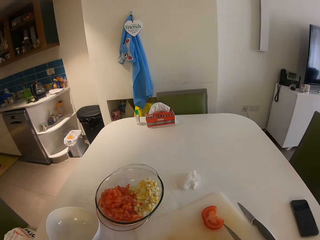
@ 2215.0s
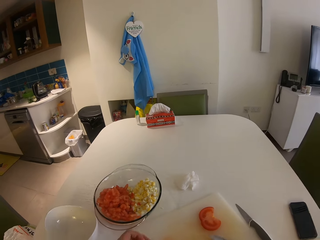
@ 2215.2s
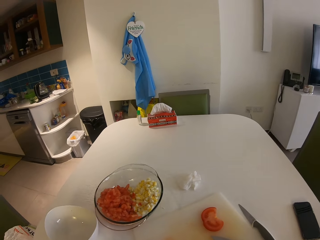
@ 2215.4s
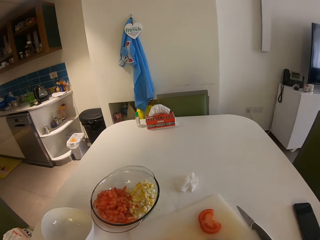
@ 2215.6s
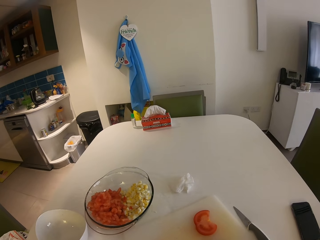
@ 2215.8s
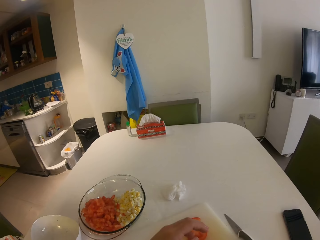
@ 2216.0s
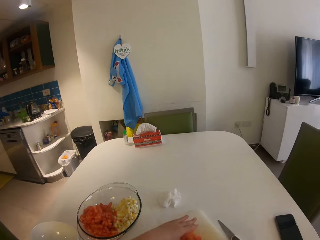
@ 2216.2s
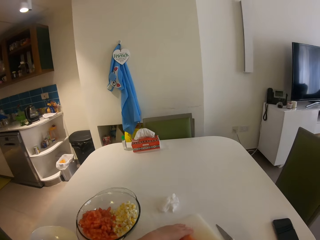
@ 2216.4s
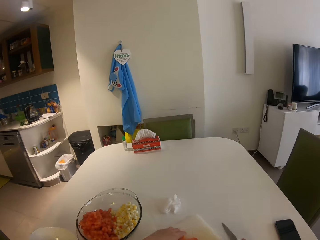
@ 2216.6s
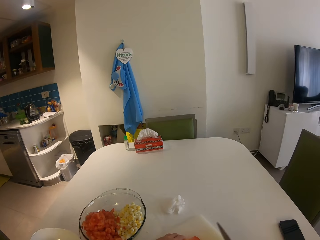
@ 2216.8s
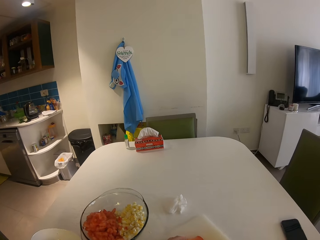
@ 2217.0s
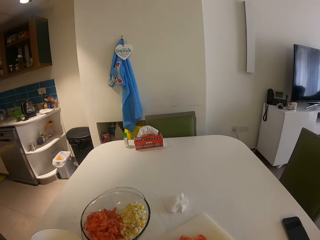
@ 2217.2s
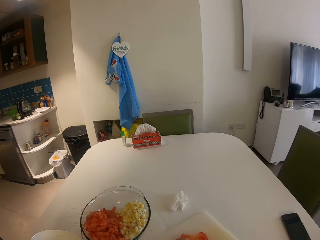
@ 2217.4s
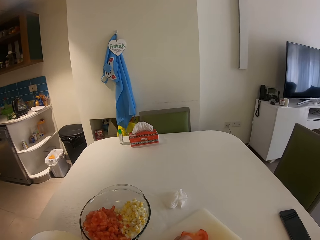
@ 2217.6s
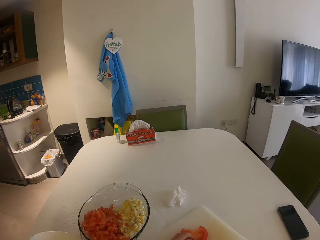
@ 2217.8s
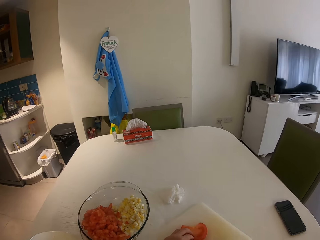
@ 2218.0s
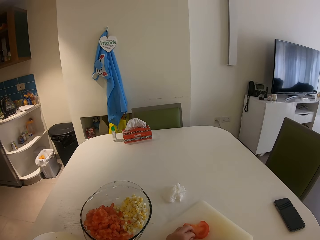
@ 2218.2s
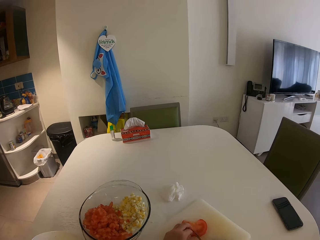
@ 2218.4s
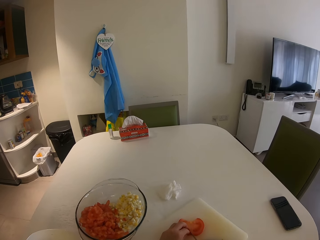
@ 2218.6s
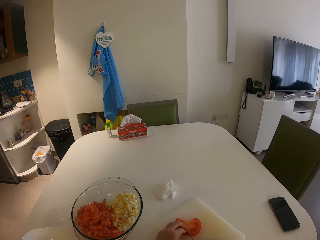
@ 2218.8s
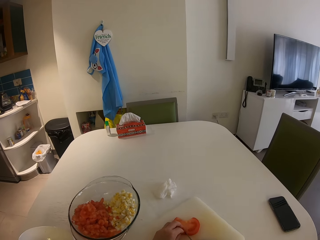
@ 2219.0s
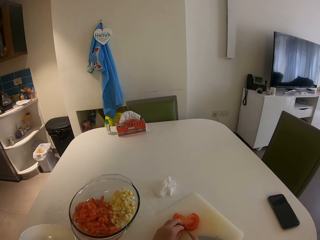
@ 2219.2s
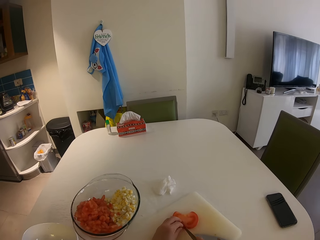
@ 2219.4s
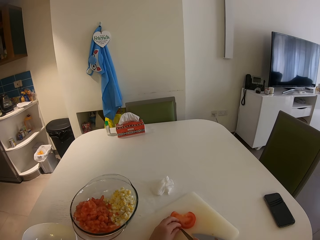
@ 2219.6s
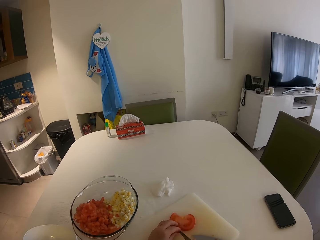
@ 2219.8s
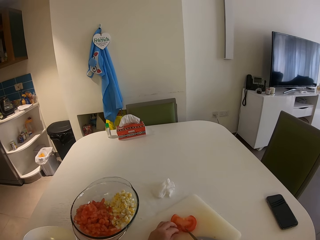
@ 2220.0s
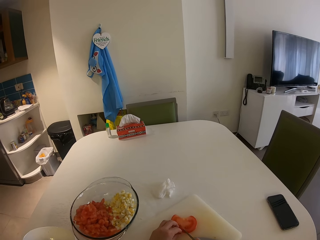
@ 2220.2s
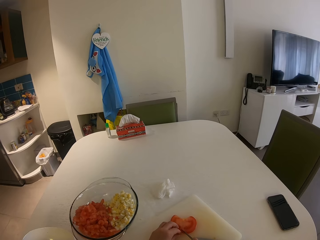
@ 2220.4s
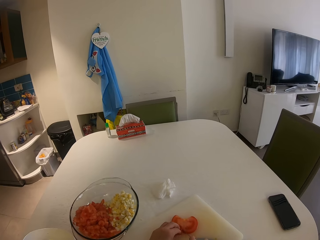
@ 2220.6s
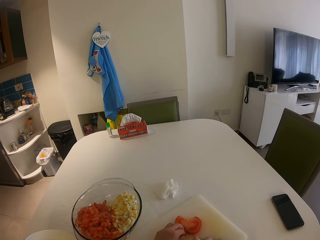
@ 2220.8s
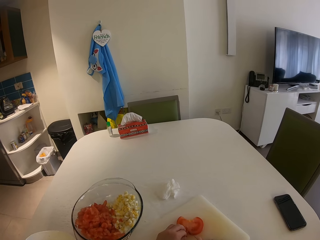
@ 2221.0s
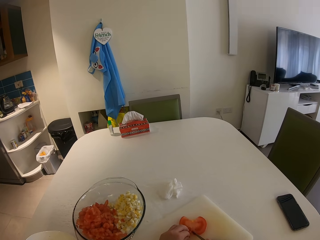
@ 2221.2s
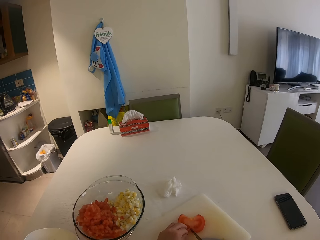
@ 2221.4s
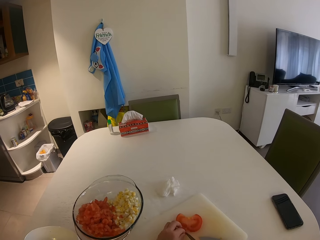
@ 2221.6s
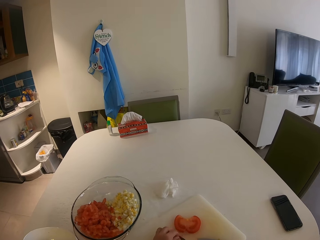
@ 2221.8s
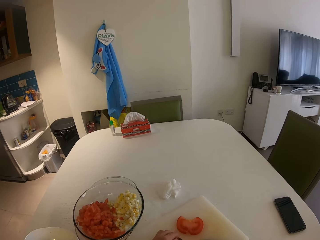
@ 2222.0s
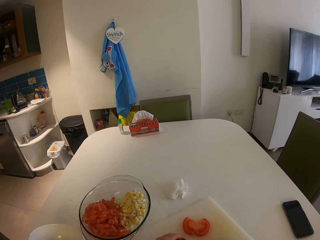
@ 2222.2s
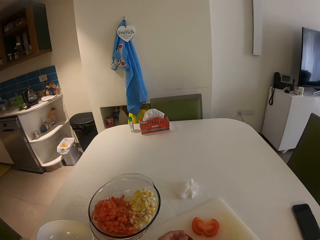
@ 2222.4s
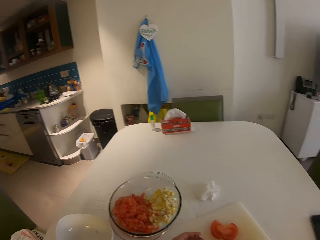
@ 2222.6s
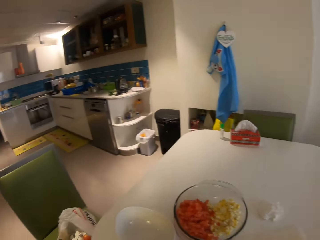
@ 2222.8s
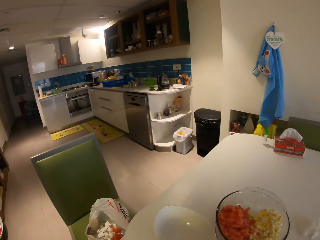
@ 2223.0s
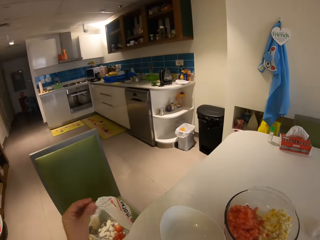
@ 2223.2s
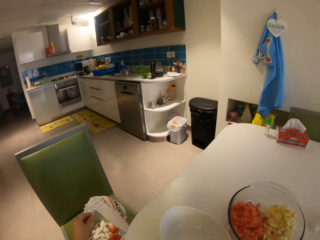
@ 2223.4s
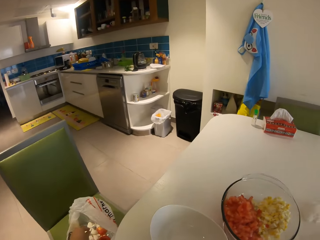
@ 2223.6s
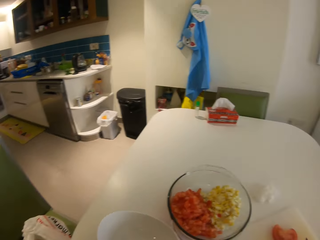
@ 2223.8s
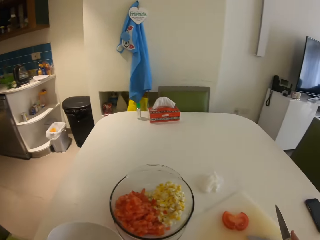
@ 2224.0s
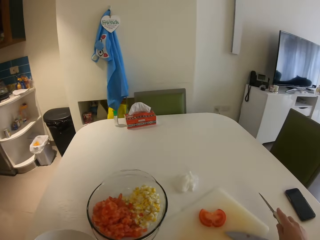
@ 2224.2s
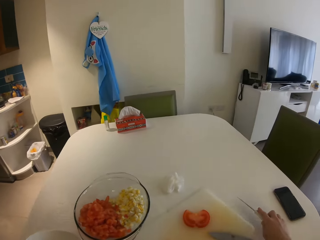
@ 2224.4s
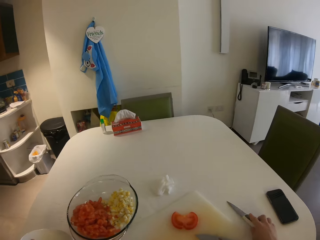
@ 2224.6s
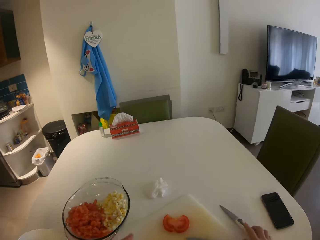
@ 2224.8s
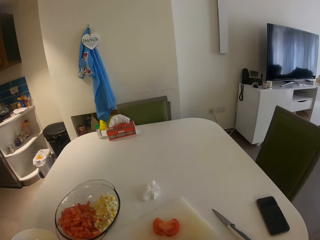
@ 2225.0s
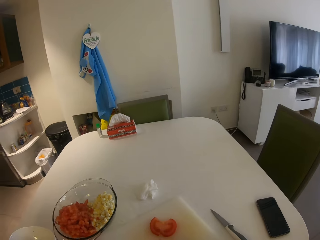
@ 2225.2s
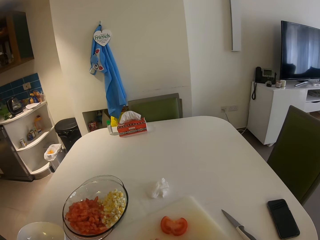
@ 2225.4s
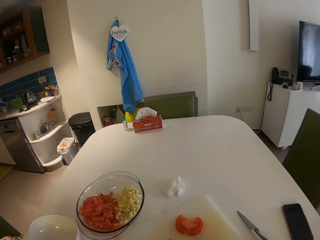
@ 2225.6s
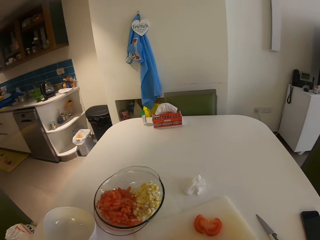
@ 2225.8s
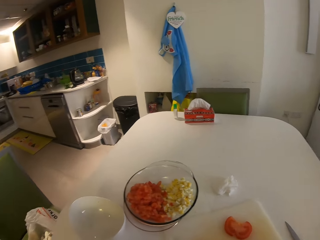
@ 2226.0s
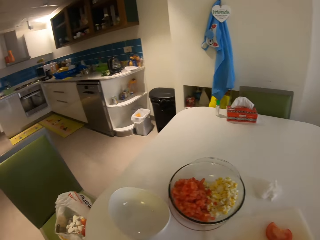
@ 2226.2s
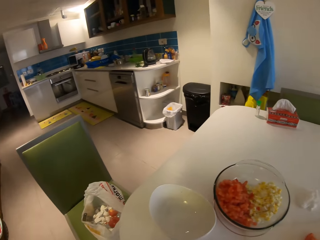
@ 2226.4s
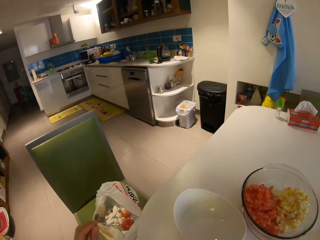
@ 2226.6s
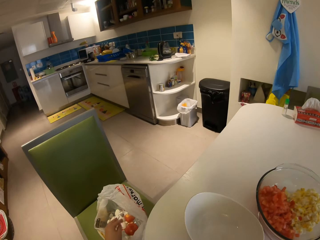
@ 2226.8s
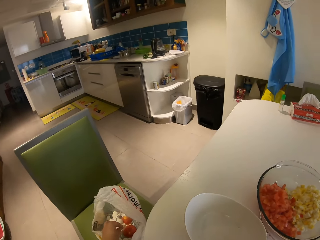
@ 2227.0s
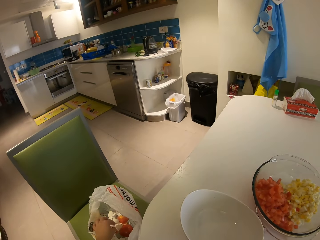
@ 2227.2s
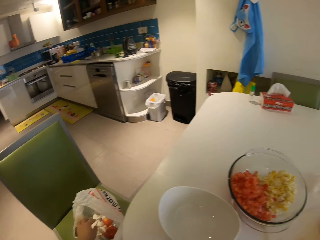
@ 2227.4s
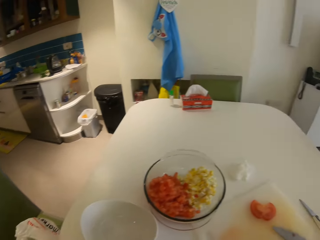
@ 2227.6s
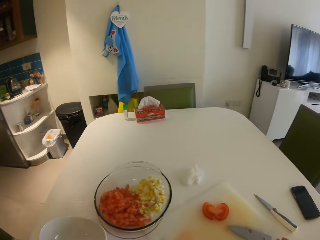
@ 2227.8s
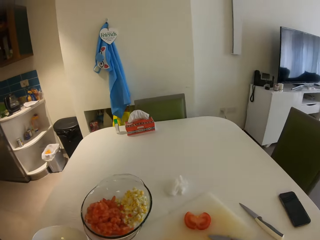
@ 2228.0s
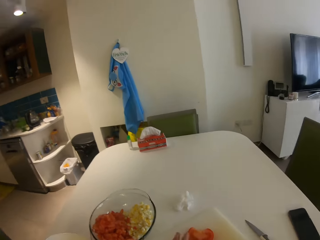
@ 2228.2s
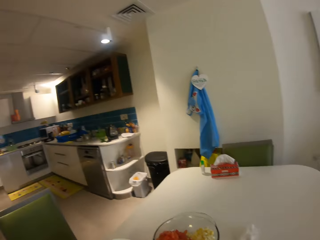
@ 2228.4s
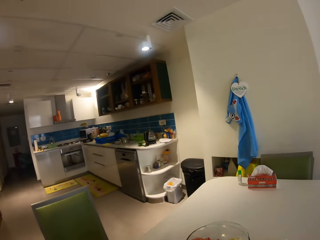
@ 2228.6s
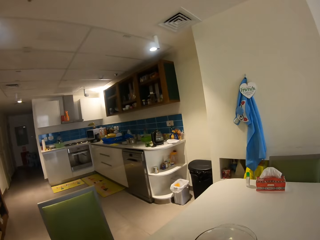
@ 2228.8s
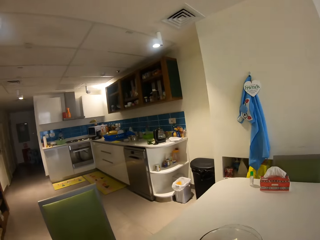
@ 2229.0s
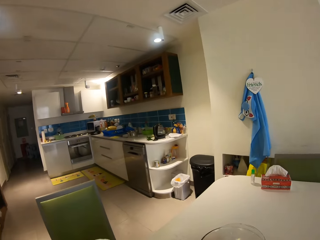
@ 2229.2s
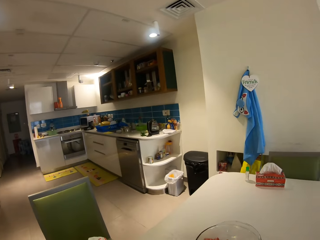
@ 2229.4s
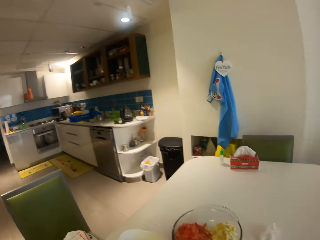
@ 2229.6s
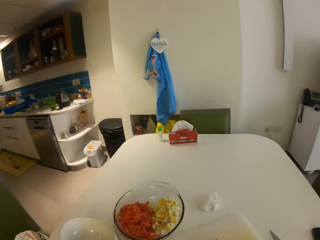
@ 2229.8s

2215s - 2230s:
The camera wearer pulls back both hands. She slices a tomato on a chopping board with a knife in her right hand. She drops the tomato in a nylon bag with her left hand. She lifts the left hand. She drops the knife in her right hand on the table. She pulls back the left hand. She looks around. She drops the tomato in the nylon bag with her left hand. She pulls back the left hand and looks around.

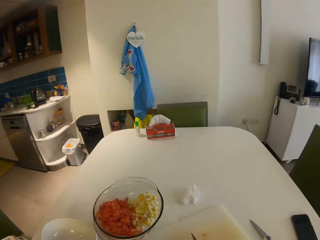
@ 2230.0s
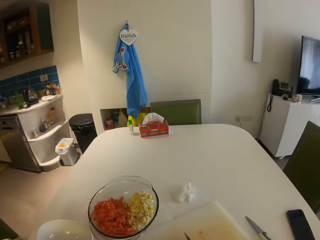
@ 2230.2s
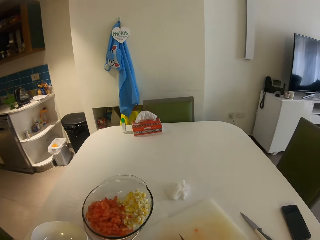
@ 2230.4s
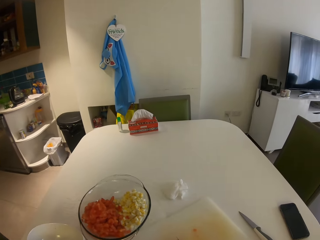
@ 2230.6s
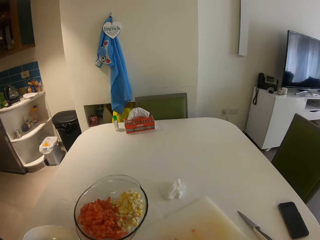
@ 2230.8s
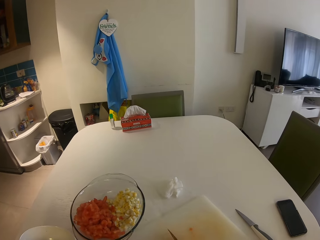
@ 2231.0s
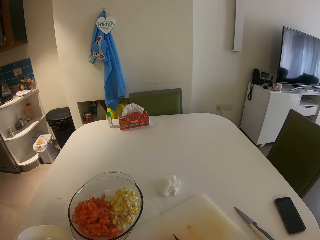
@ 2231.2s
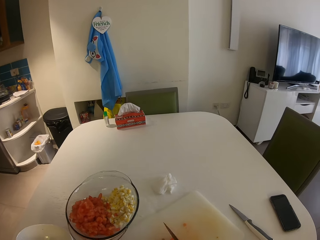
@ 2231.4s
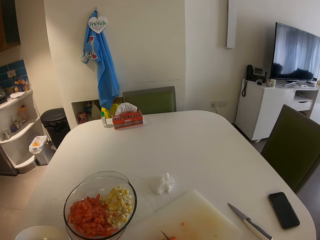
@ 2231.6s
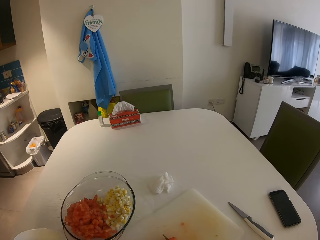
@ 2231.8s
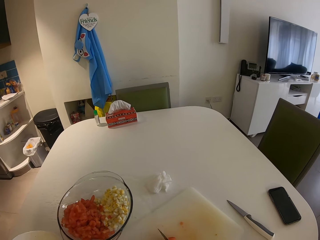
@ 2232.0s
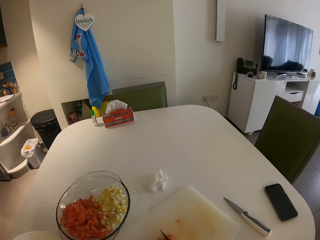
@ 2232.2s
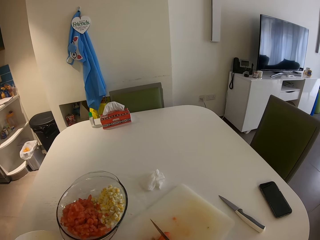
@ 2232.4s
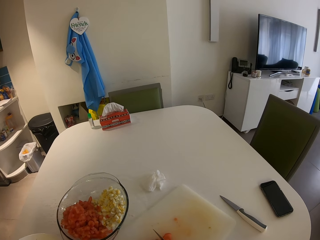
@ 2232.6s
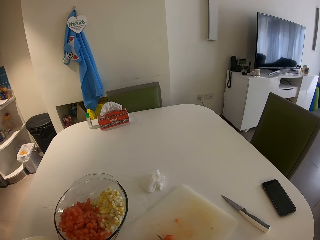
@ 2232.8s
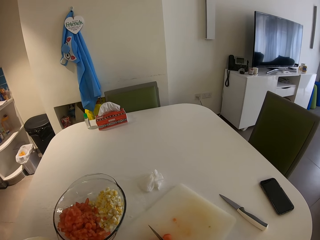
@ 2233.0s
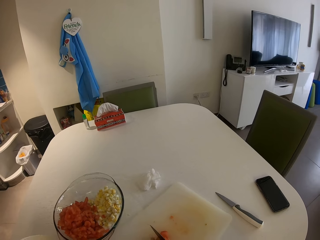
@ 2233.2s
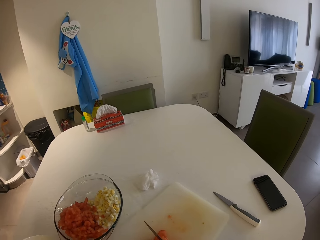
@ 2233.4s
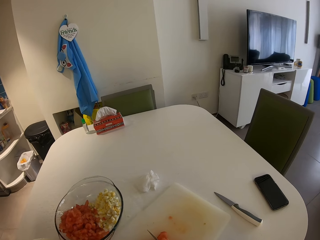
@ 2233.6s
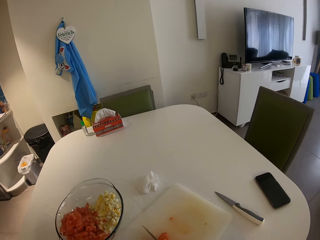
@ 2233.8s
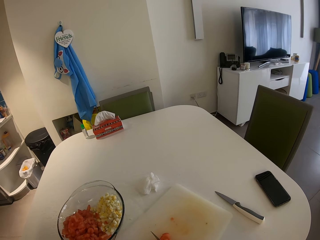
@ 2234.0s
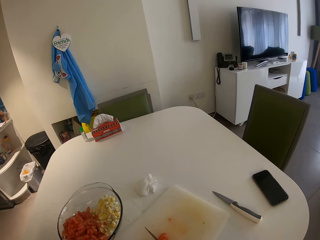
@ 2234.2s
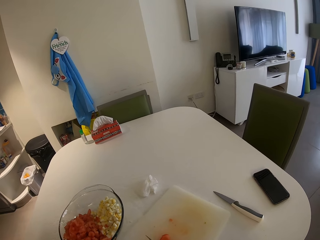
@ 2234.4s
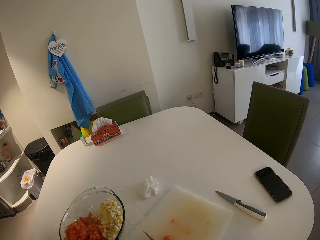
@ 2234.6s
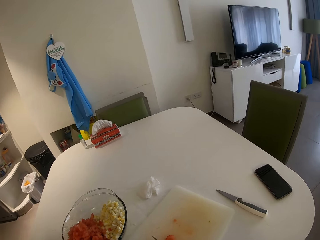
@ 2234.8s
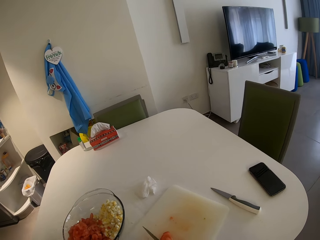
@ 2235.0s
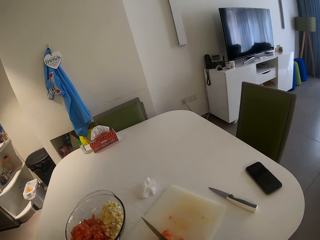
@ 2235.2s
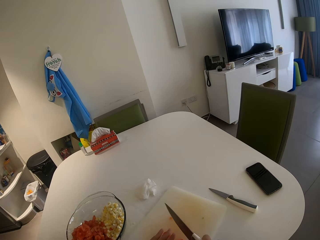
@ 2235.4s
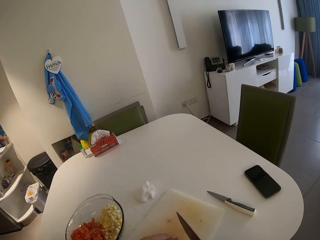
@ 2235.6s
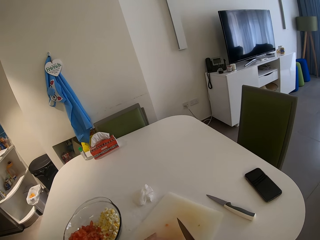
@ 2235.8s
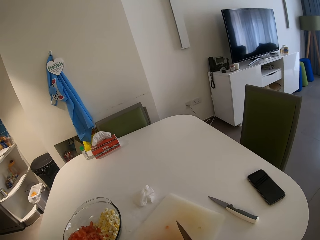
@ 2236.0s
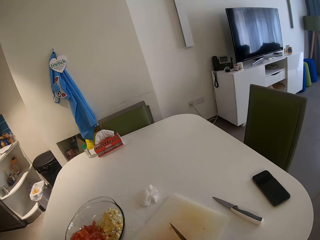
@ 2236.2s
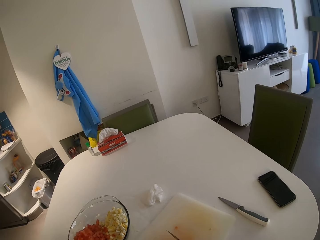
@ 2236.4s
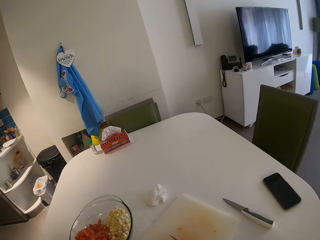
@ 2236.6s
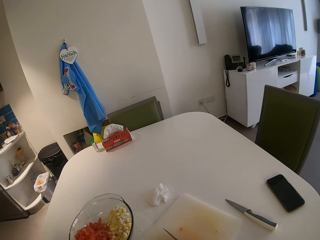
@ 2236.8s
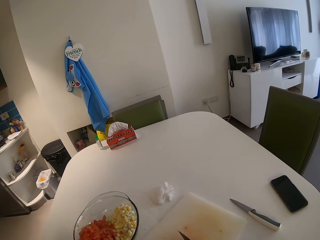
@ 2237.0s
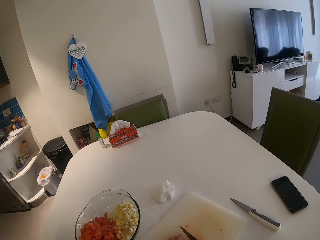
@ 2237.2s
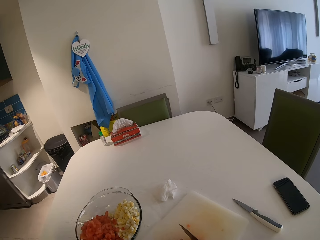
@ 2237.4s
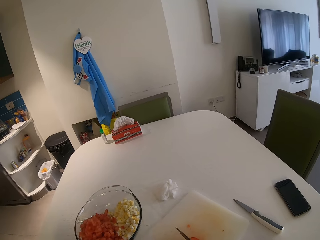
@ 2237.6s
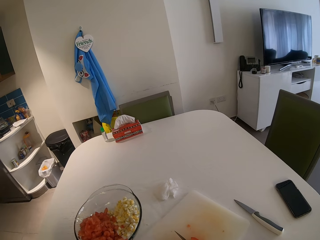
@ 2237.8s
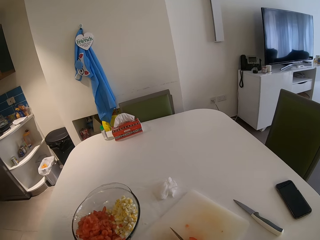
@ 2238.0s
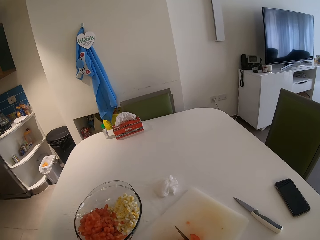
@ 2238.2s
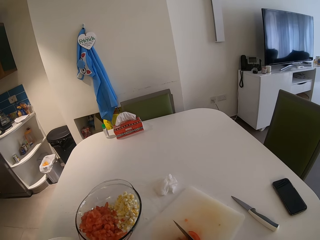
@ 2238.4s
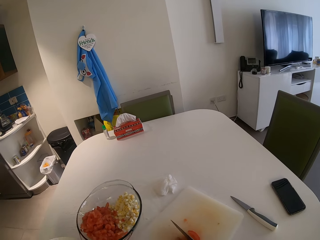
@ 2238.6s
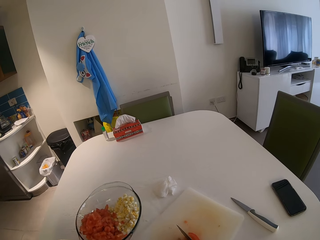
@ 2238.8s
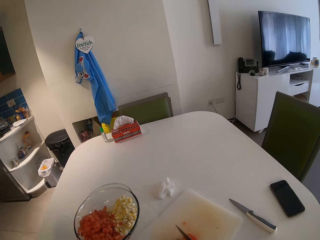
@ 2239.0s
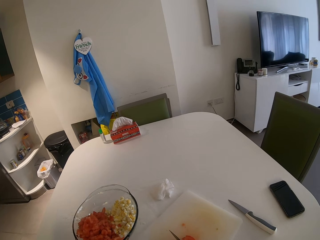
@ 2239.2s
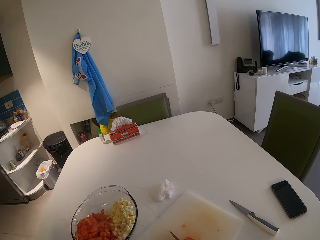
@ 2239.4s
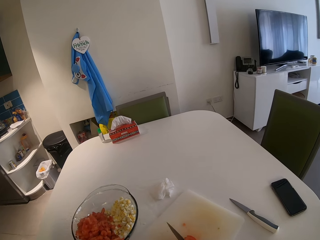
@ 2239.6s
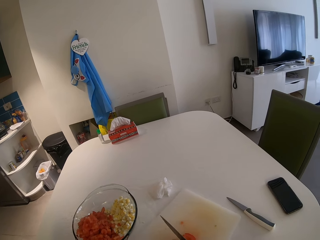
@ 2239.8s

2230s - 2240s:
The camera wearer slices a tomato on a chopping board with a knife in her right hand.
